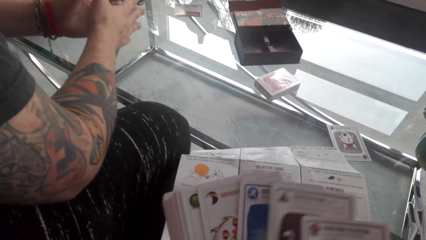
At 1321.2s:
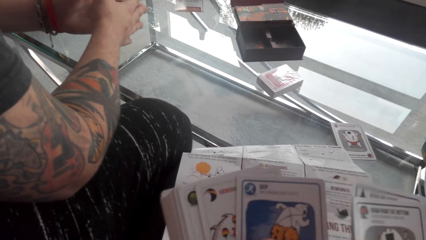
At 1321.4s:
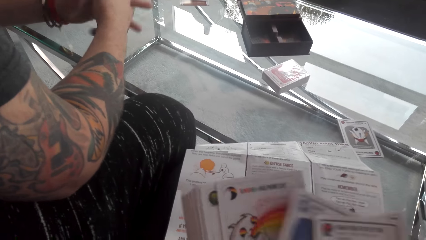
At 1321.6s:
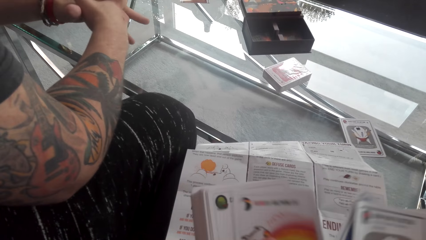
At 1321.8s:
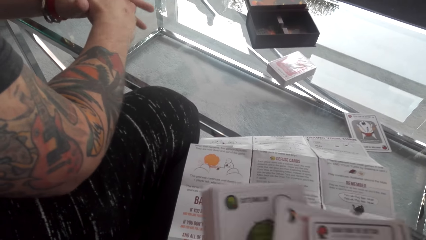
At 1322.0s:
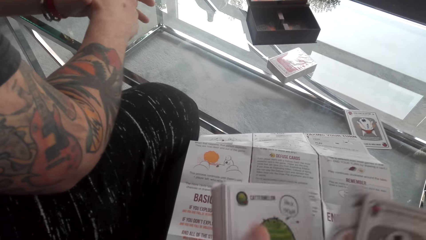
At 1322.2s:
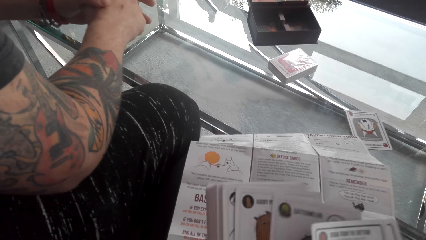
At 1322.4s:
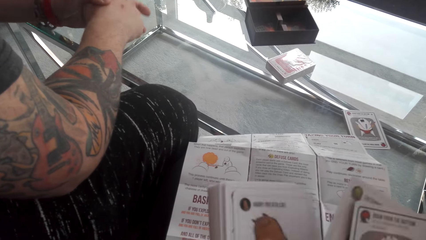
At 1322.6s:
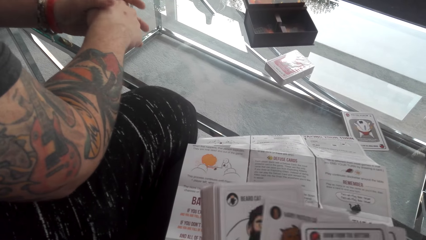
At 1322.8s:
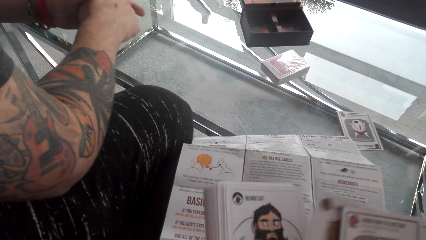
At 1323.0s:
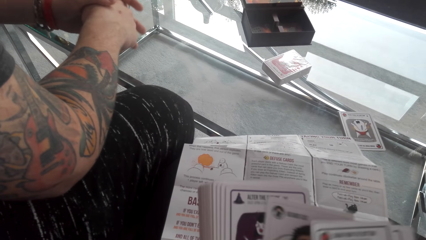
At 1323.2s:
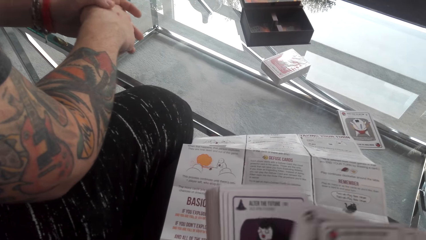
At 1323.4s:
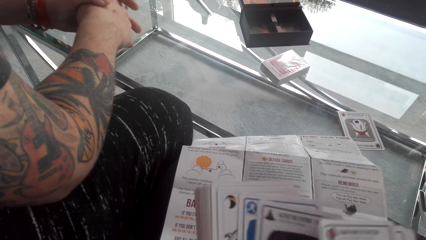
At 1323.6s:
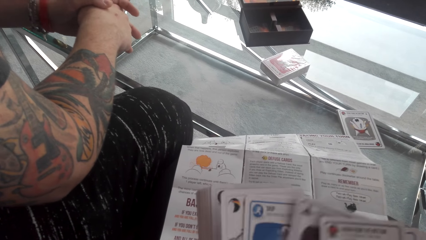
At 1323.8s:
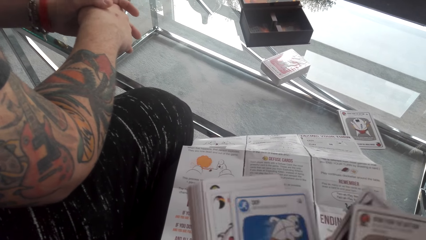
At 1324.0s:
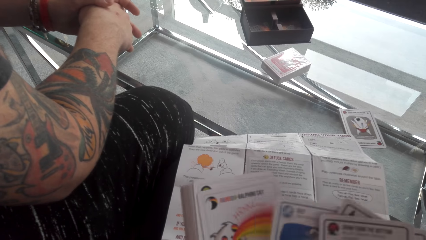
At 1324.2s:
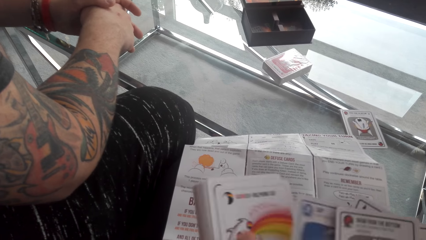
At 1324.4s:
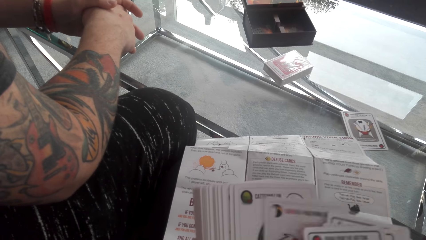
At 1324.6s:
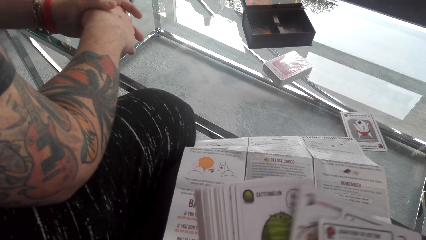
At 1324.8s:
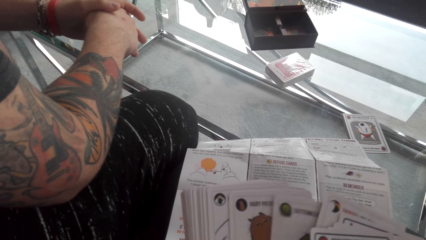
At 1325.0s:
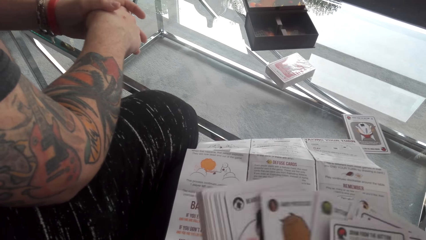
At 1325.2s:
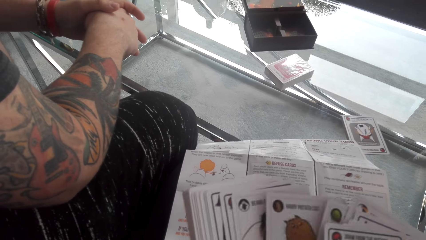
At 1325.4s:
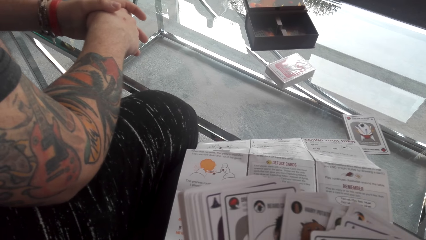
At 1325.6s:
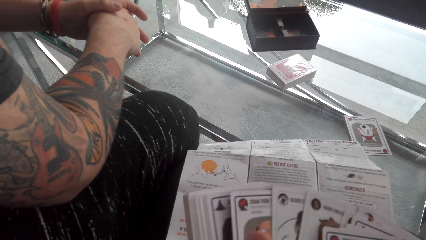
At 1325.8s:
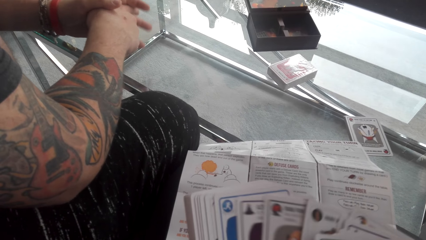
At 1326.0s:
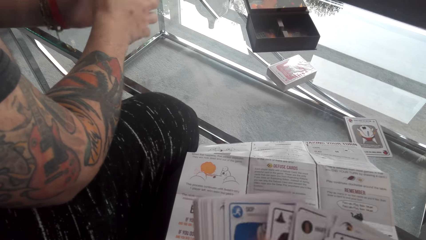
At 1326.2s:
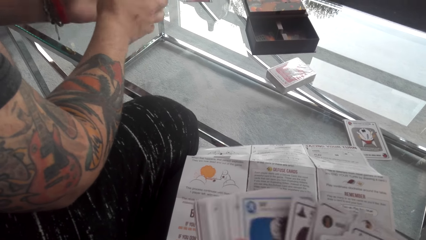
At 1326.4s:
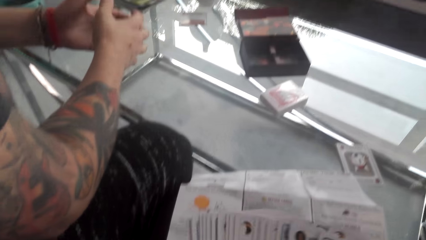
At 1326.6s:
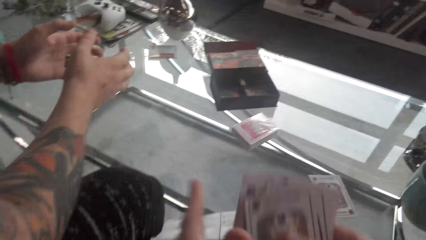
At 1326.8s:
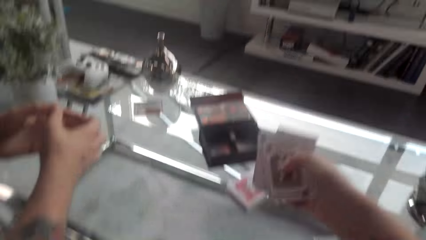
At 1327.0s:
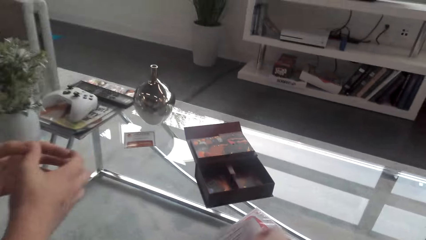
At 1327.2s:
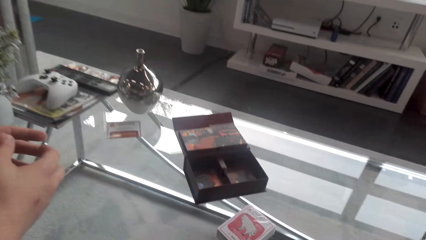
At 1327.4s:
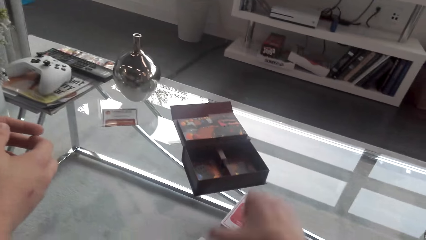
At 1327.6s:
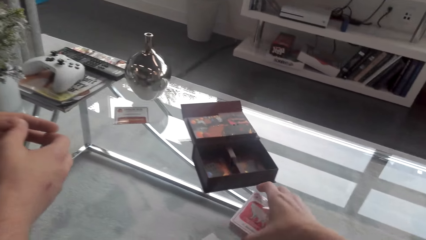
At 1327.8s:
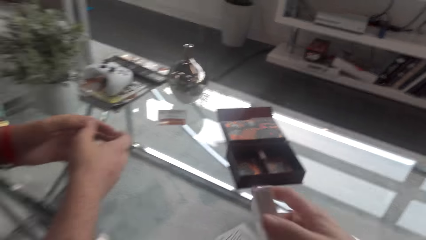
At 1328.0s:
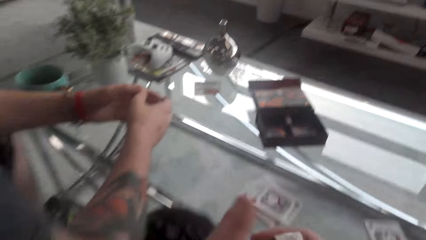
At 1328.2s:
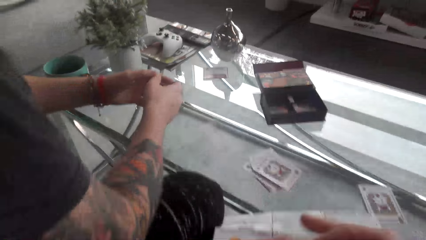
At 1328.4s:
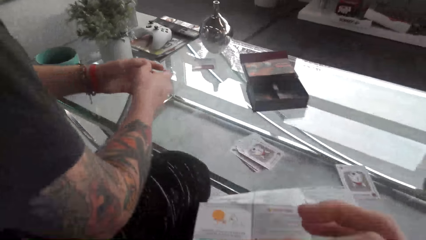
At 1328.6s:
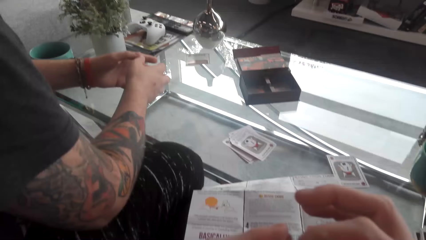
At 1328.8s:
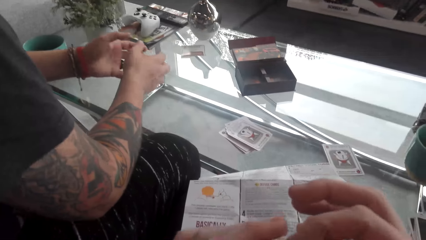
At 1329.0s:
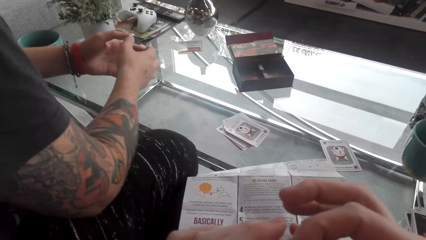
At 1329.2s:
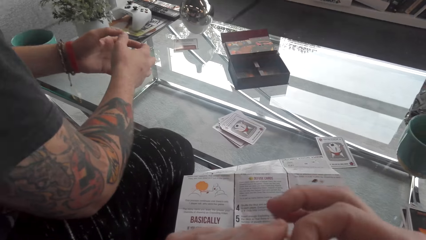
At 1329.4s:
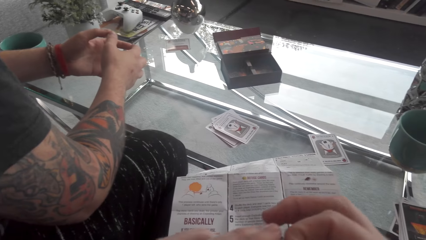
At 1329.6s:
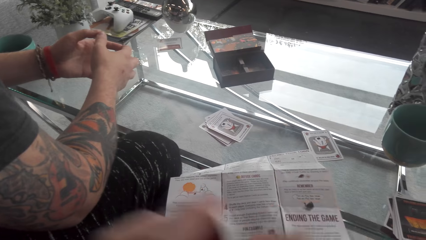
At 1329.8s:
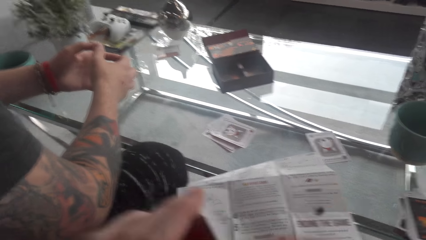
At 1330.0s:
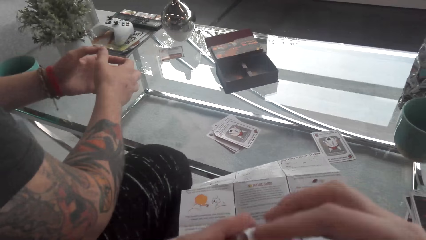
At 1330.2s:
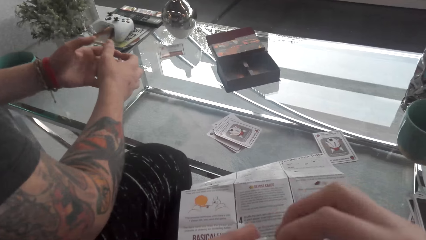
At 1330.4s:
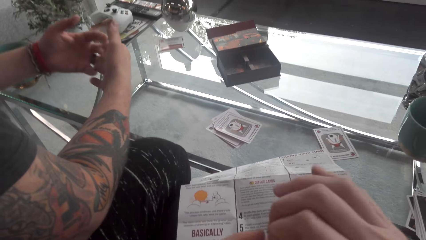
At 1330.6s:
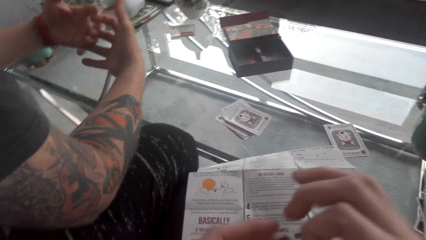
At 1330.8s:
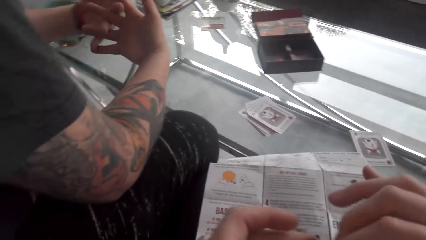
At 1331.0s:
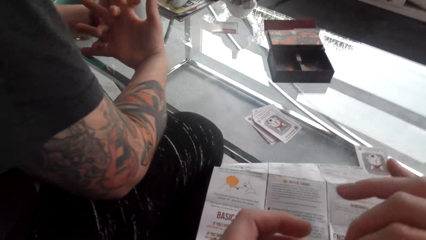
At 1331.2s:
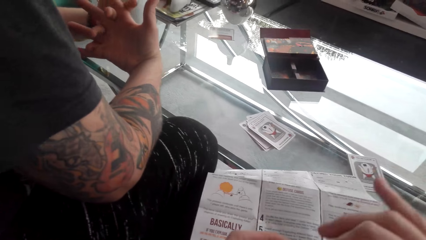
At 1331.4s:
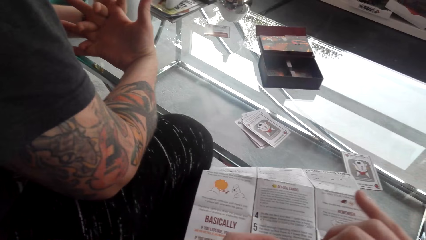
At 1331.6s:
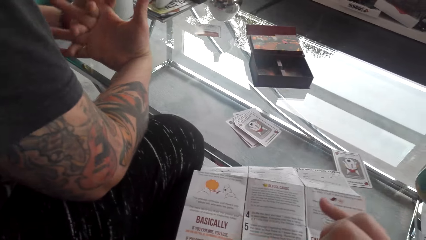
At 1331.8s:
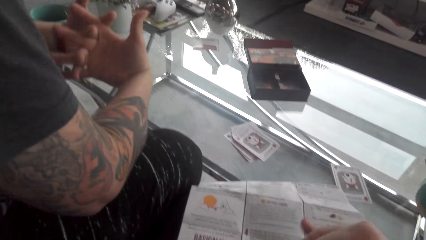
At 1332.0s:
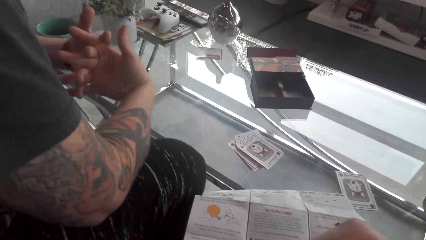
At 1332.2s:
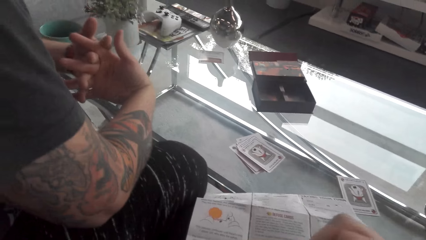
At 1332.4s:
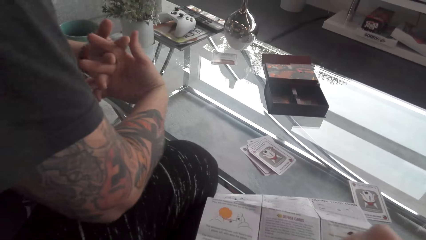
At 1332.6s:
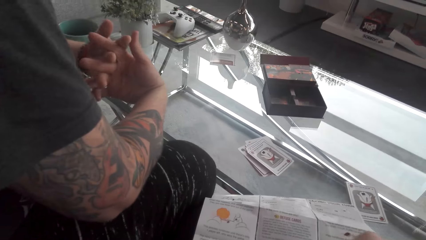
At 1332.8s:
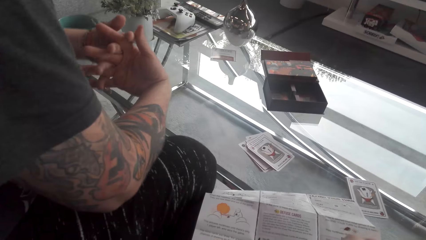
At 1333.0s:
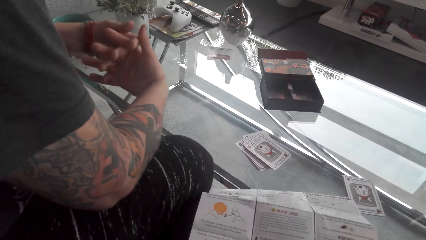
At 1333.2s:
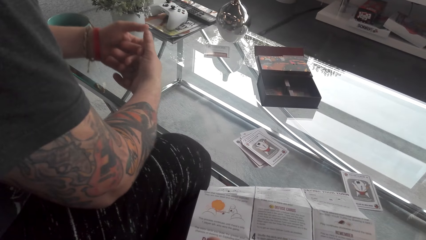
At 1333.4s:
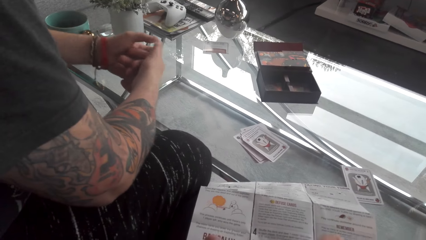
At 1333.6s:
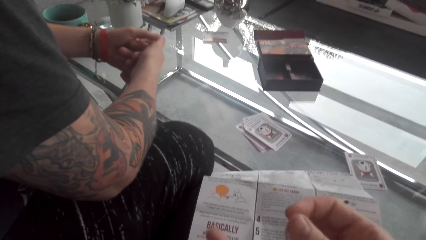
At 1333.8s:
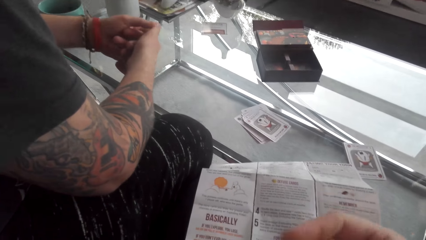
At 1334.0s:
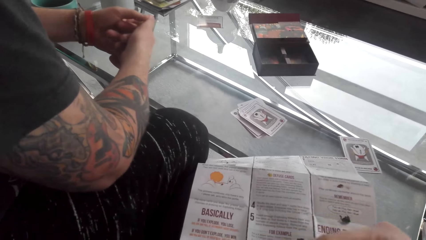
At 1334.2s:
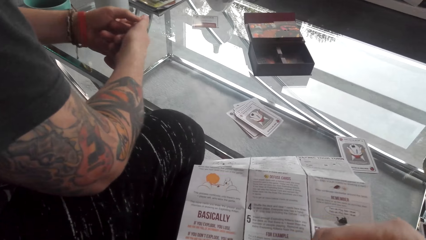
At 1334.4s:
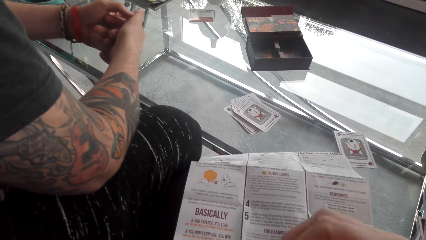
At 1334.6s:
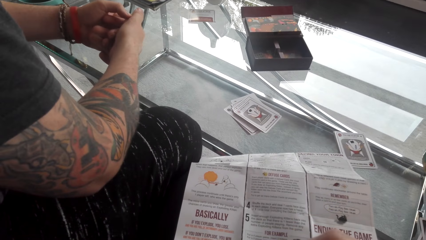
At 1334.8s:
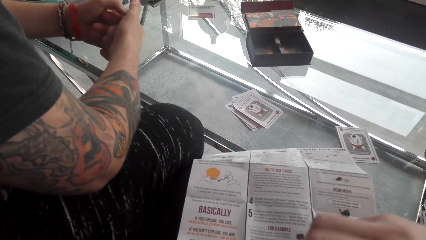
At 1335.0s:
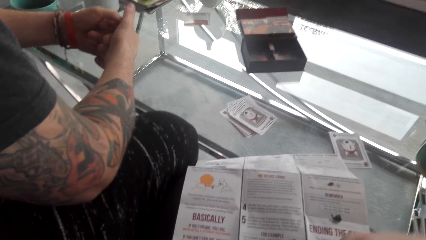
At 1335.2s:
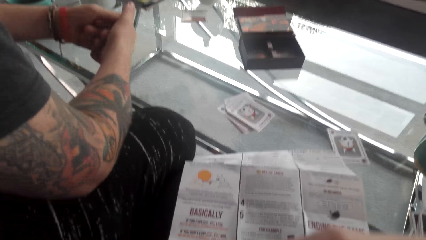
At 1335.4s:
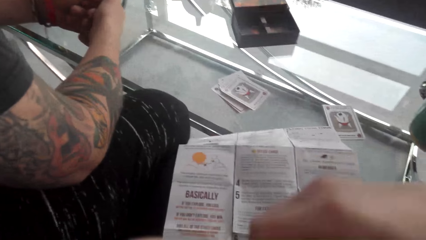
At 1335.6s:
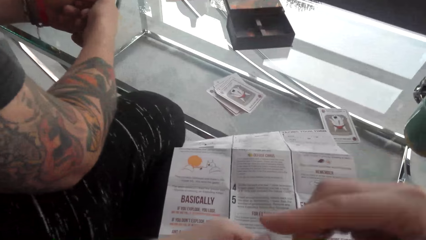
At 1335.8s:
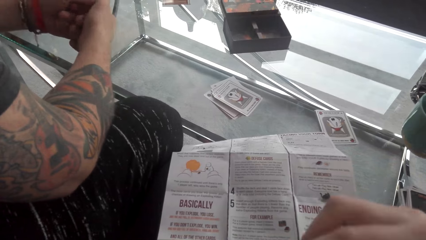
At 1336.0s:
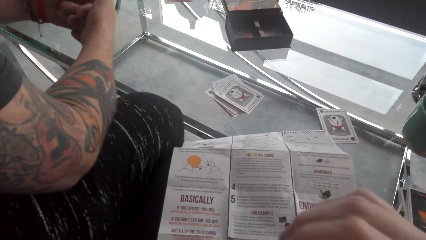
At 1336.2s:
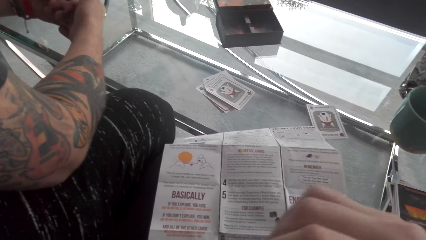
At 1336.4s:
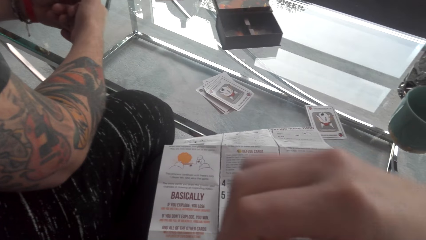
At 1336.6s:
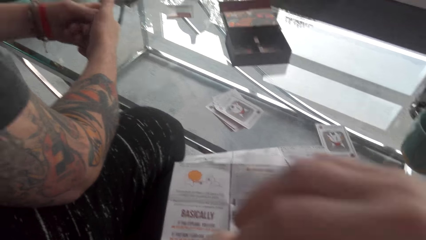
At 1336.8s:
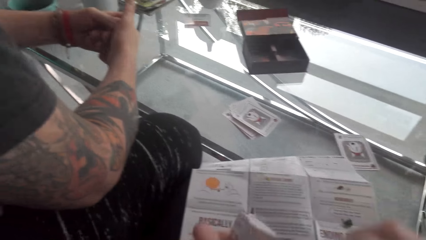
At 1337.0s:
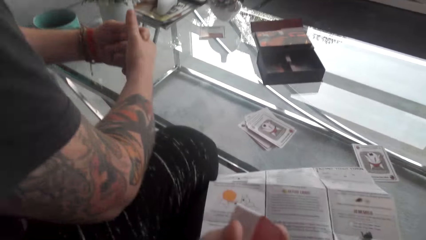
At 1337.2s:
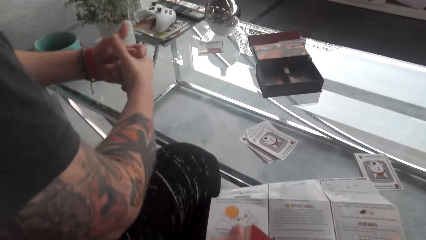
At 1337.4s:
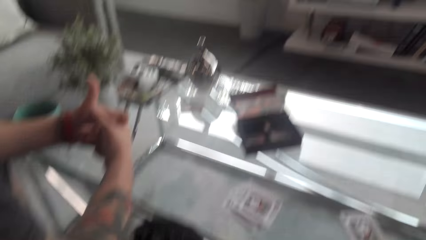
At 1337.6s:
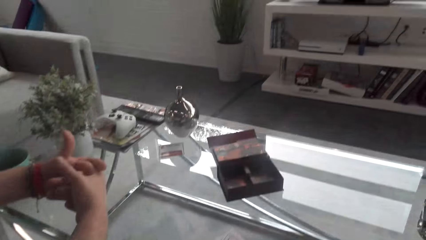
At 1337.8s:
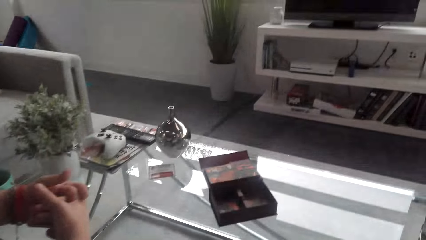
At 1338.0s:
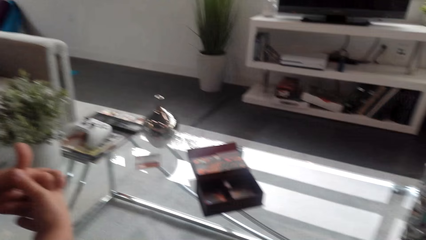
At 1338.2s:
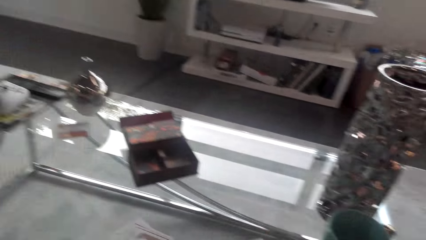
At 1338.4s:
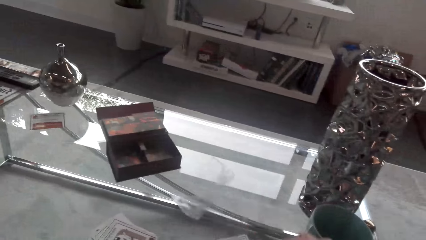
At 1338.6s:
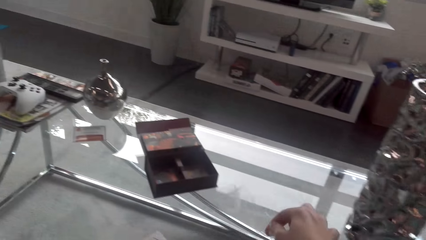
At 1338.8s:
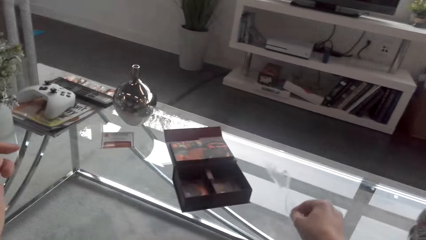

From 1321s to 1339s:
The camera wearer shuffles the cards. They look through the cards. They put the cards on the table. They pick up the packet of cards from the table. They remove the cards from the papers. They remove the polythene cover from the cards. A man converses with the camera wearer.
